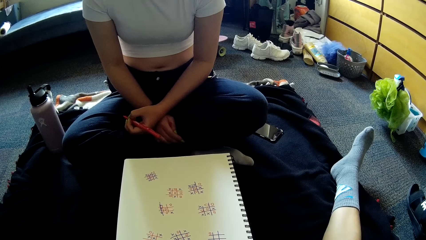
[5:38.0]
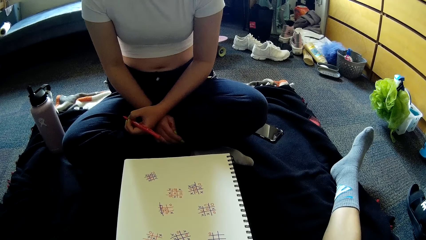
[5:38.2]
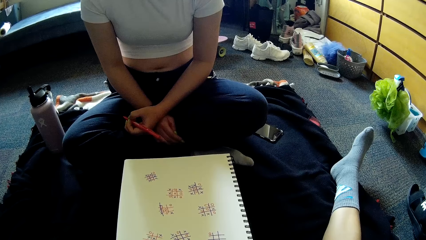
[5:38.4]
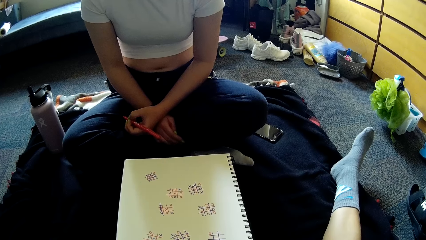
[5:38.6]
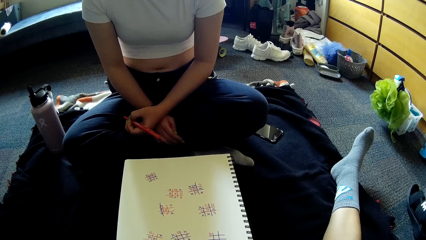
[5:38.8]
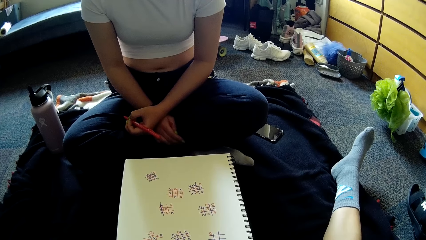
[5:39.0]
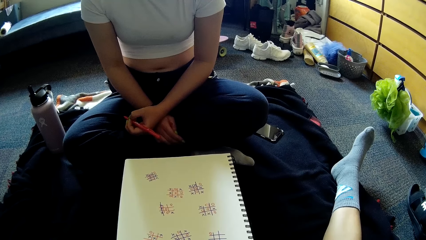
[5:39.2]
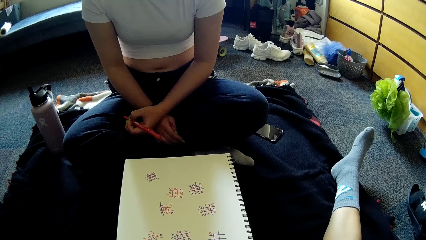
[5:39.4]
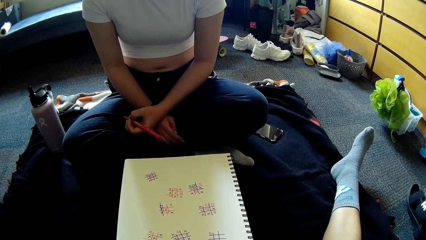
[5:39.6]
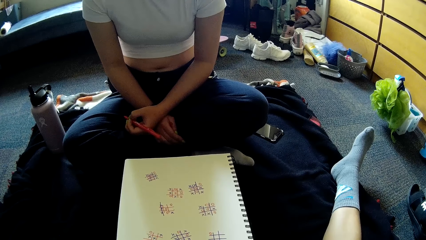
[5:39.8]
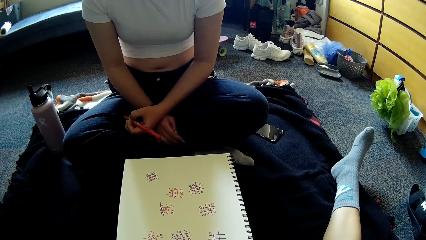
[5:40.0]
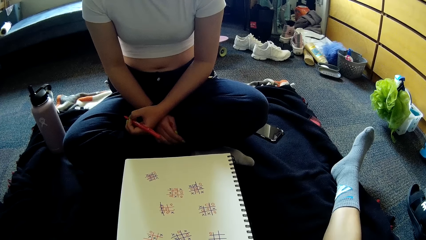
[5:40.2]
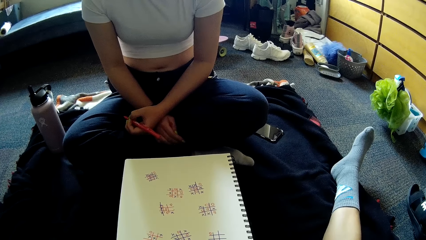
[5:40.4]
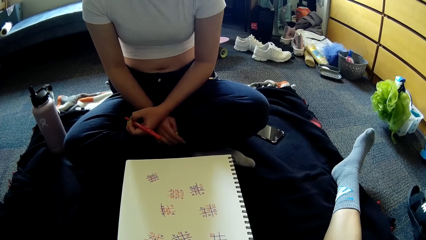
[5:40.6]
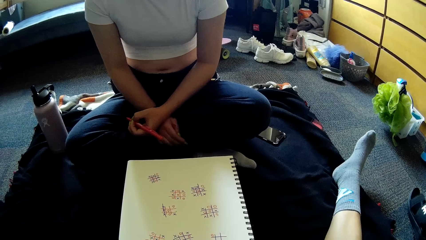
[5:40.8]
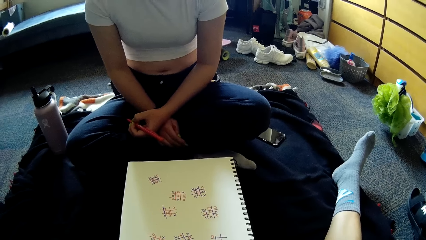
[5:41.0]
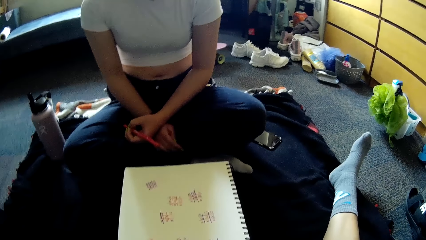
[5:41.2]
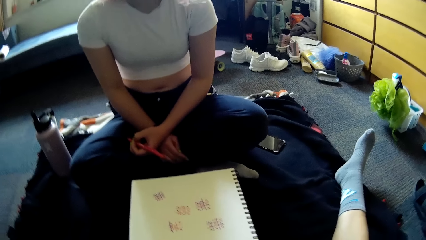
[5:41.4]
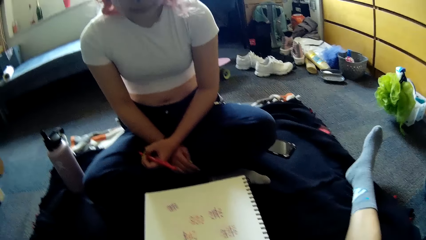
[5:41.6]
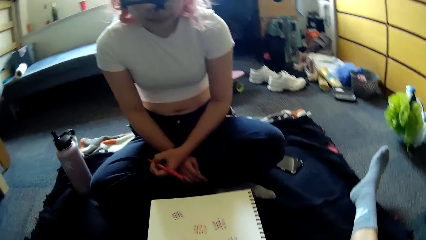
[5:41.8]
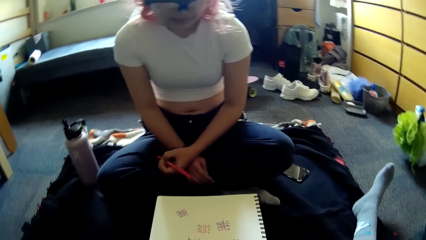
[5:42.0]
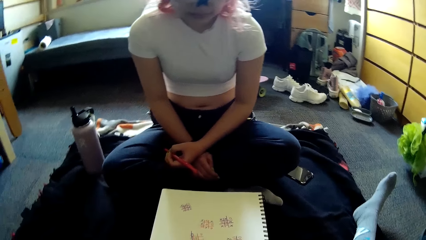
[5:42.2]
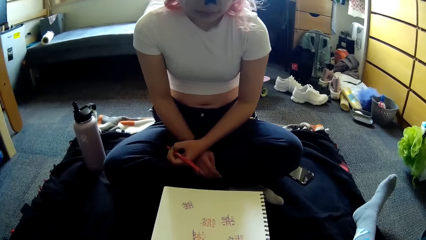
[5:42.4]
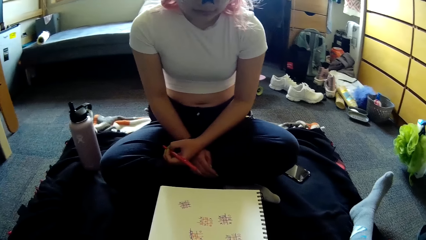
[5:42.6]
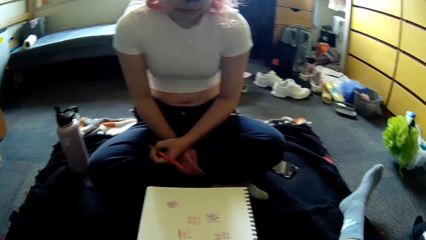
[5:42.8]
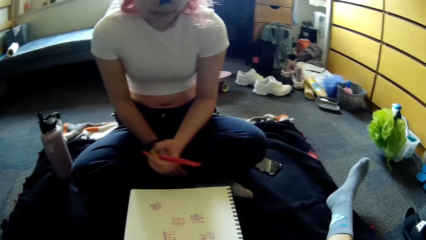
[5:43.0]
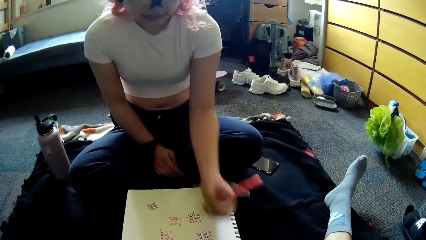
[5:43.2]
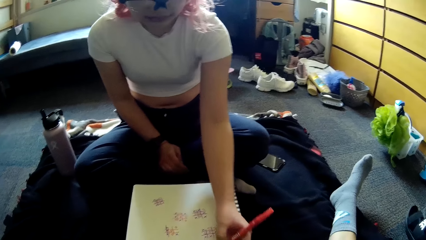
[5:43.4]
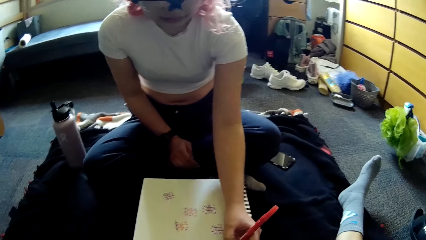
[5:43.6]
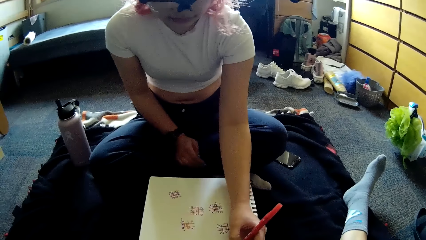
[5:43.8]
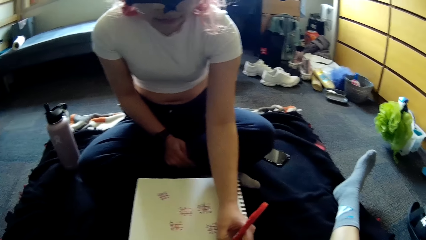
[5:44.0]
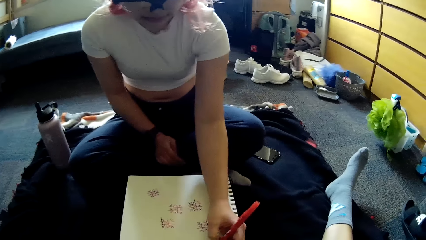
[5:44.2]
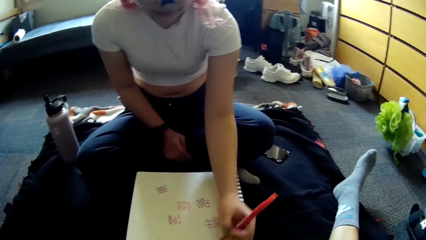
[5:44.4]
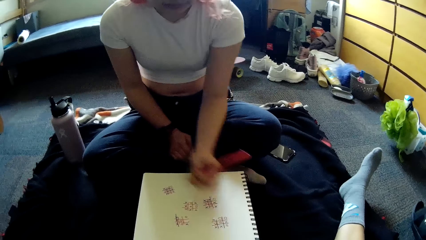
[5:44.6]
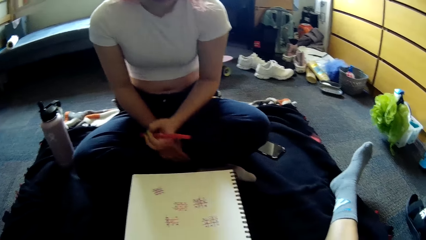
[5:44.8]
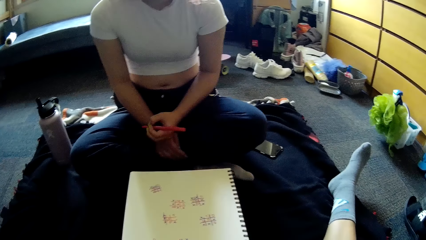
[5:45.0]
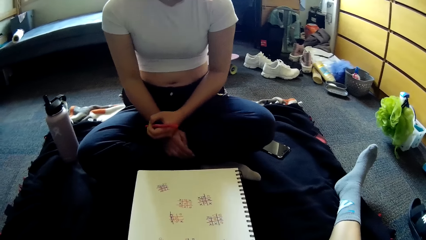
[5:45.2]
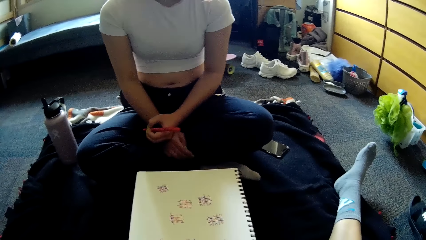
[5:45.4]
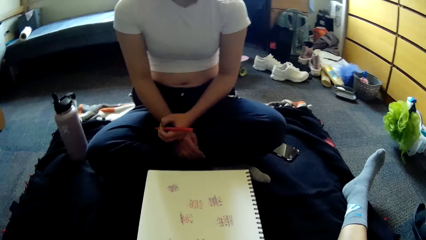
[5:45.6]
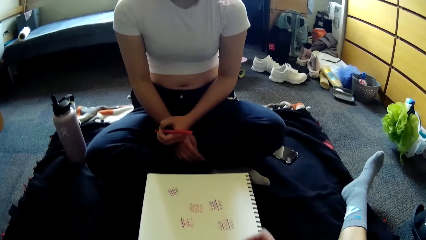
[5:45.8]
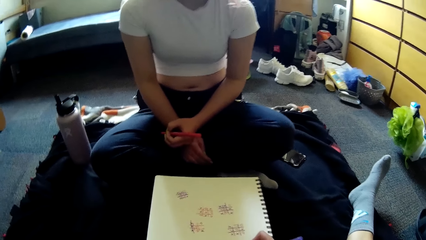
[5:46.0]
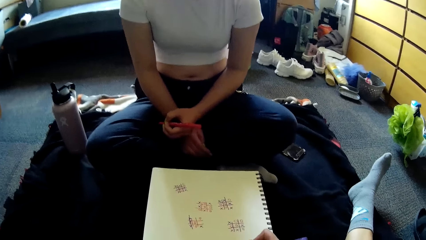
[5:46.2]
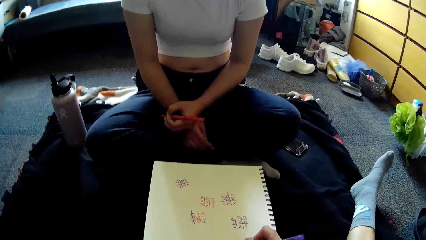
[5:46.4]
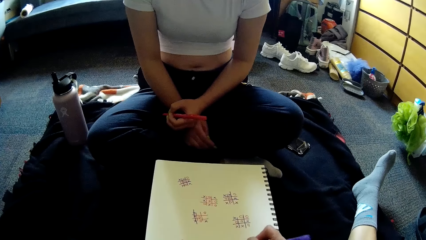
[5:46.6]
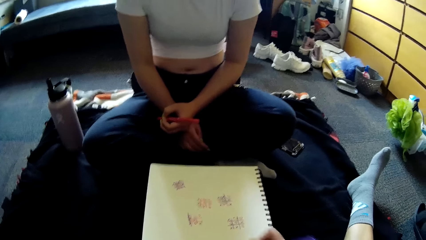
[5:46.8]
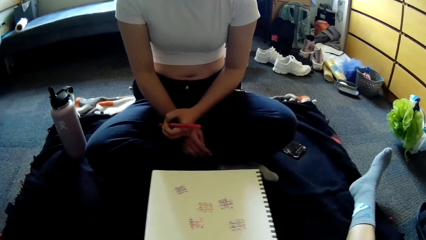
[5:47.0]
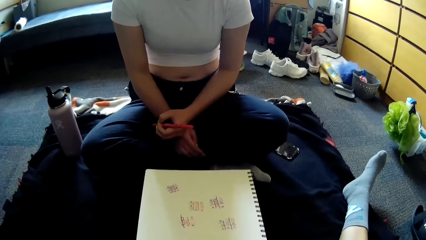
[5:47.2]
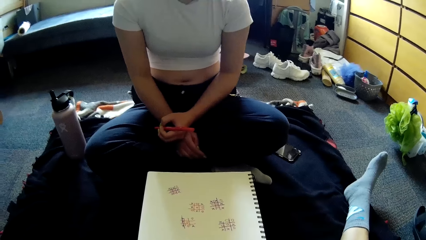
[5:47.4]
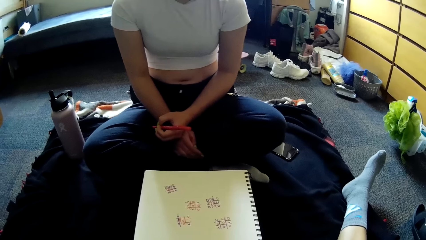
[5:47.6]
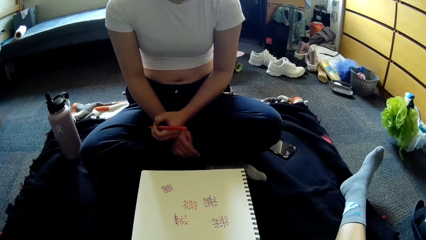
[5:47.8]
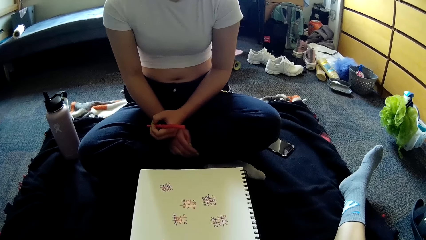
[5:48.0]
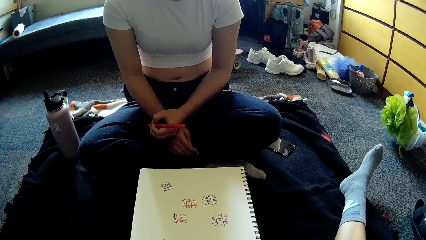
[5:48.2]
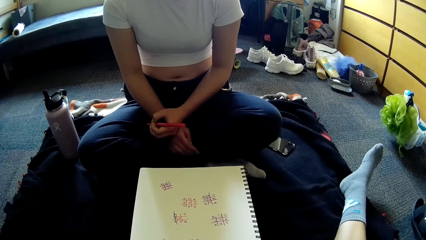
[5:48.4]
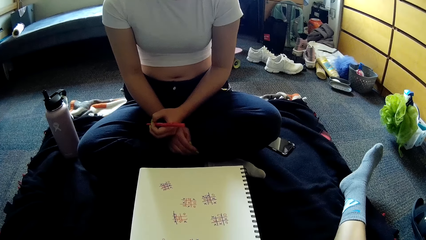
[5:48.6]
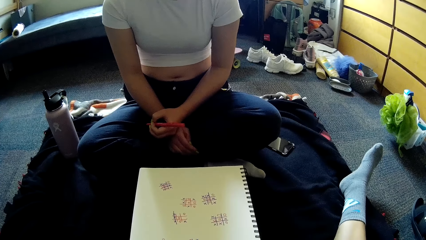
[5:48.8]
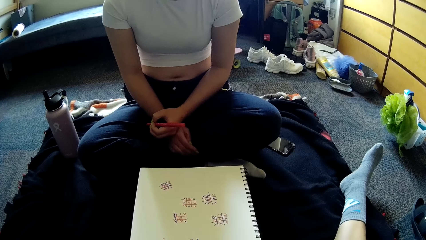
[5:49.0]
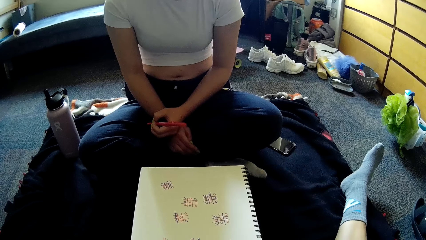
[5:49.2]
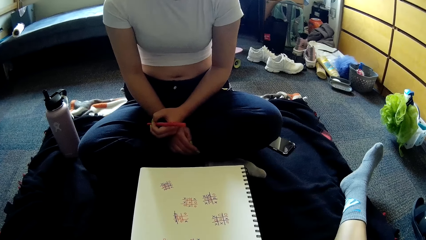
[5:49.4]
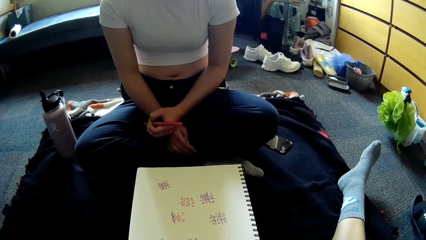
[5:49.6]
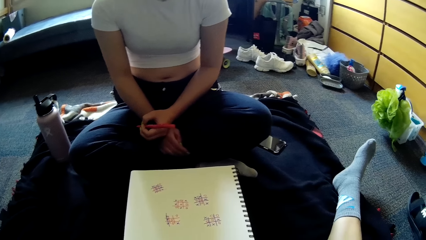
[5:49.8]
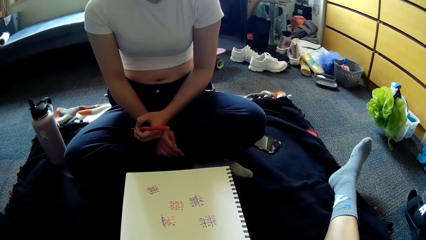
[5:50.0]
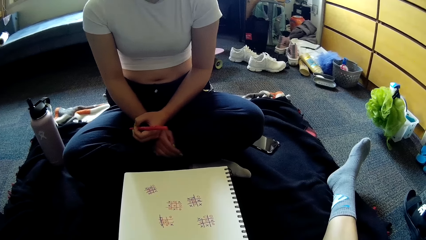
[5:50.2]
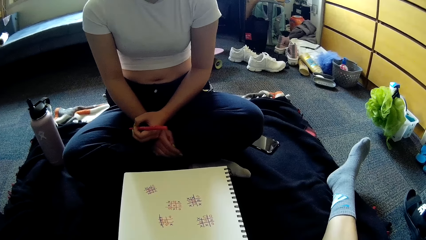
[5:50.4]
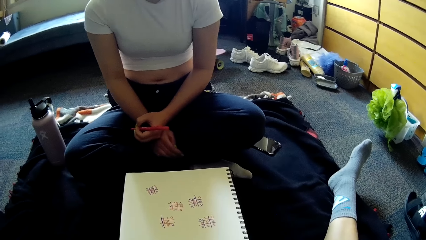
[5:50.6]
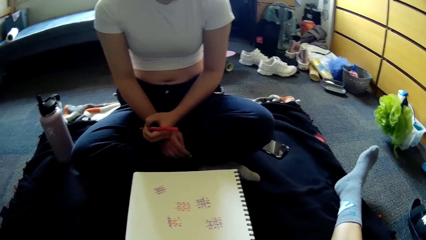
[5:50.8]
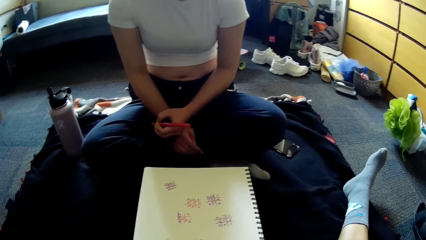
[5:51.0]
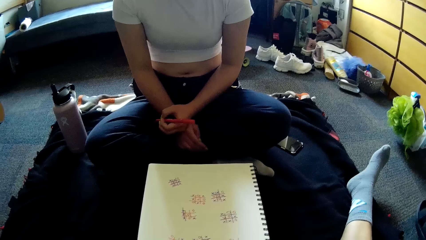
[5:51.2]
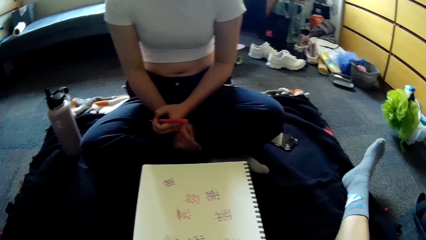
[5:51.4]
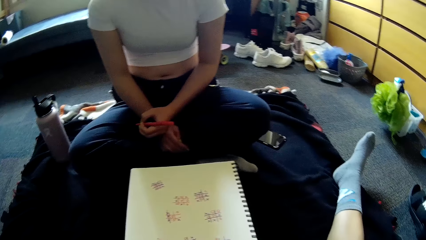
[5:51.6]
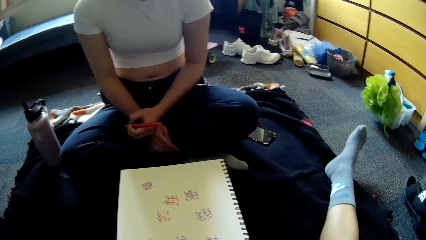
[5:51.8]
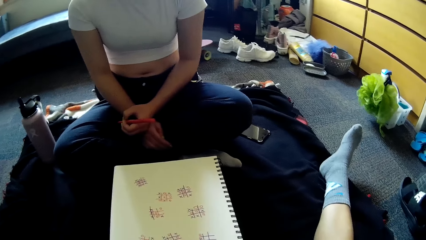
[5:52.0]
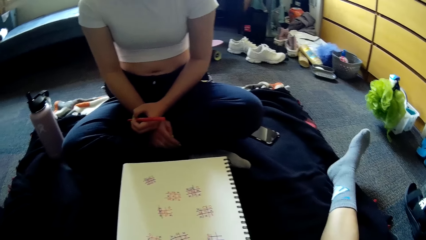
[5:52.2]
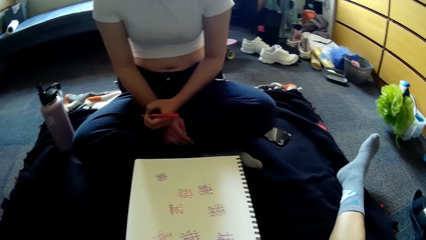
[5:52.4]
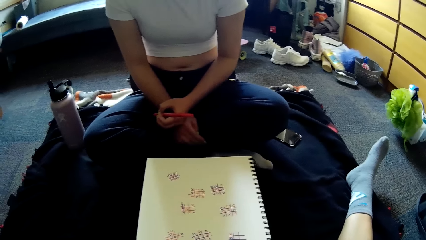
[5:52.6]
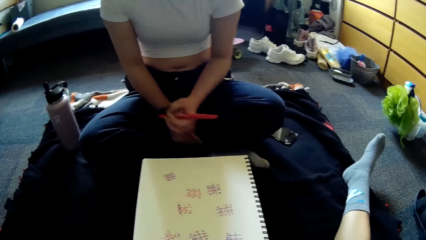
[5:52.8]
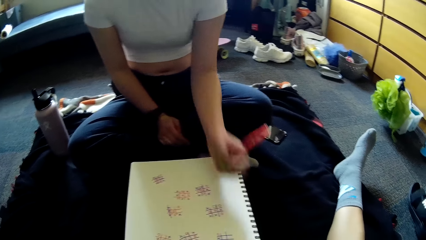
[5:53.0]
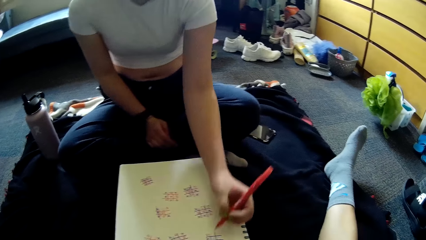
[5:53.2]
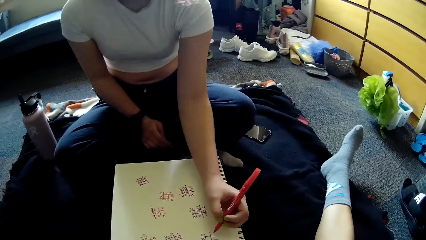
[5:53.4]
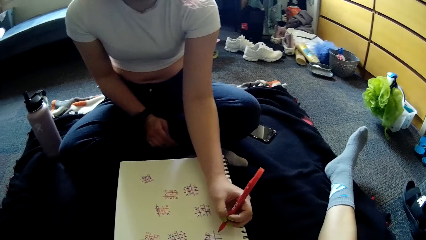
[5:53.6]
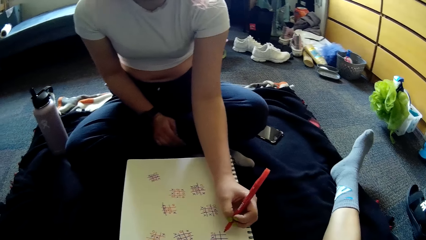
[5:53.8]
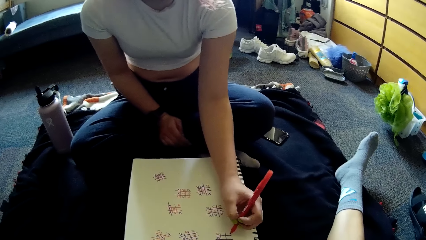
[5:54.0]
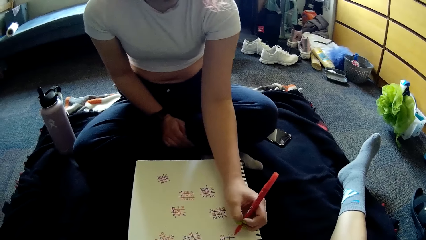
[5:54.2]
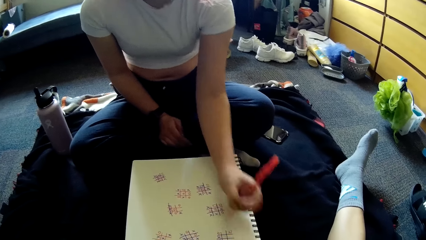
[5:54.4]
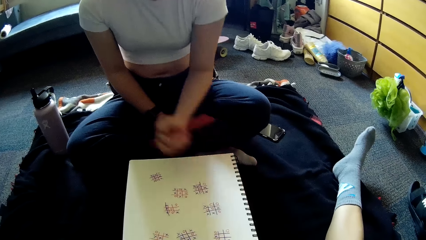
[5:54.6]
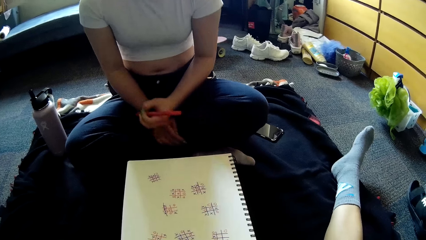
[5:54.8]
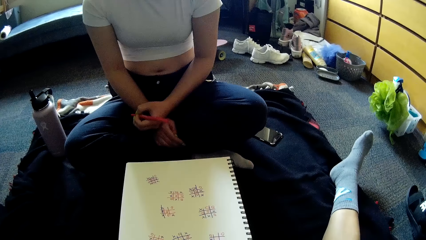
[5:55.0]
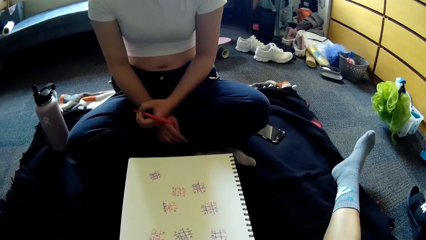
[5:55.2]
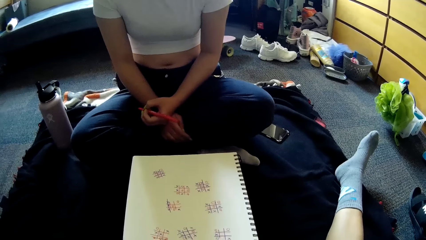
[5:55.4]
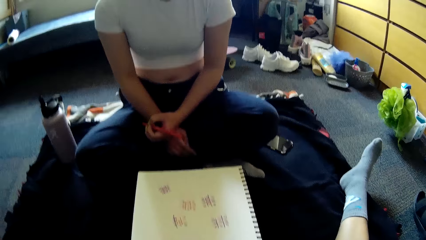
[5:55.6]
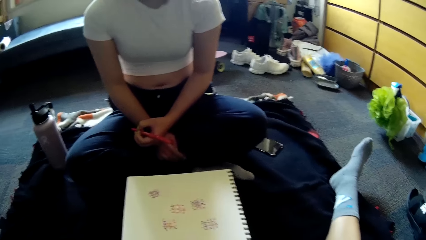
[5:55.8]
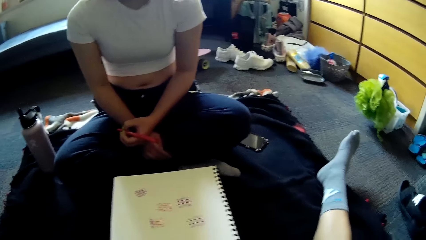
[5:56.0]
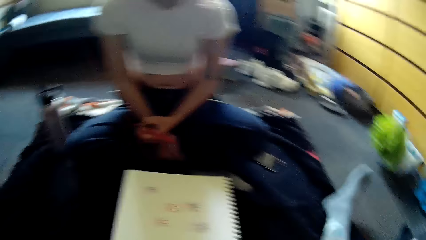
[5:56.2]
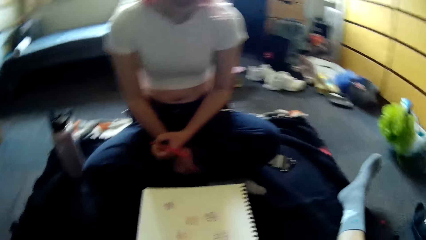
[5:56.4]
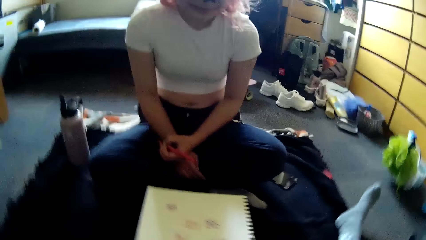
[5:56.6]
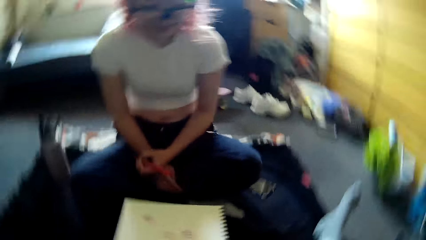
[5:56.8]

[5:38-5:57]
The camera wearer looks on the paper. A woman looks on the paper. The woman writes in the book with the pen in her left hand. The camera wearer writes in the book with the pen in her right hand. The woman looks on the paper. The camera wearer looks on the paper. The woman writes in the book with the pen in her left hand.
